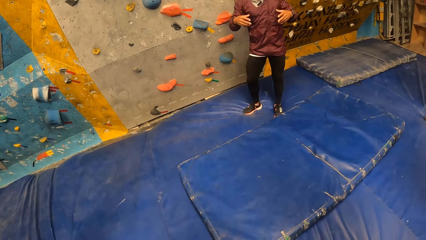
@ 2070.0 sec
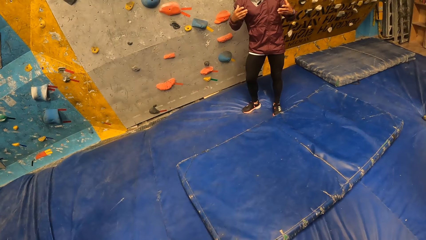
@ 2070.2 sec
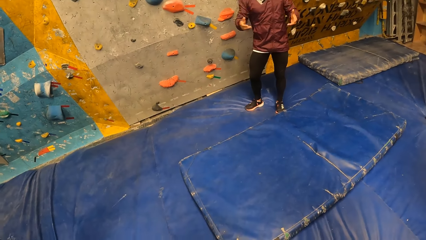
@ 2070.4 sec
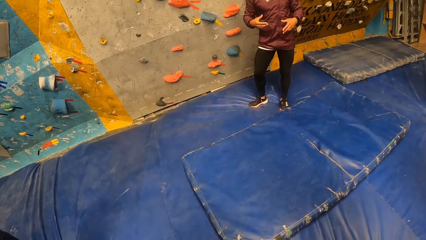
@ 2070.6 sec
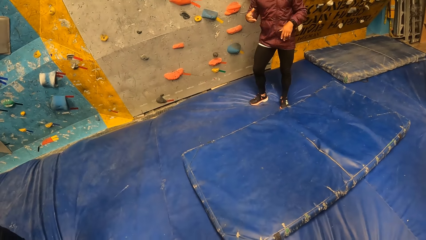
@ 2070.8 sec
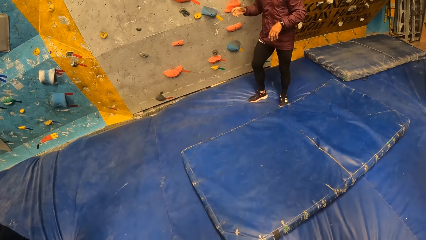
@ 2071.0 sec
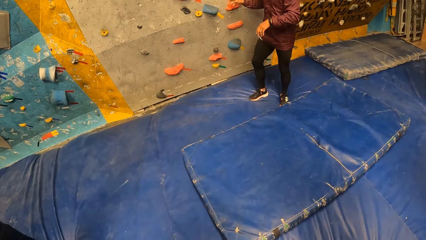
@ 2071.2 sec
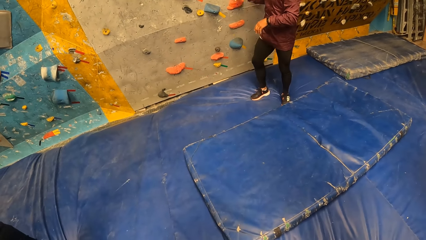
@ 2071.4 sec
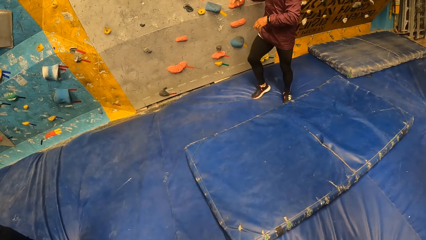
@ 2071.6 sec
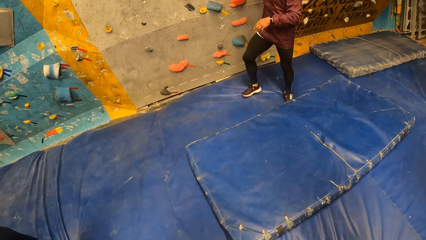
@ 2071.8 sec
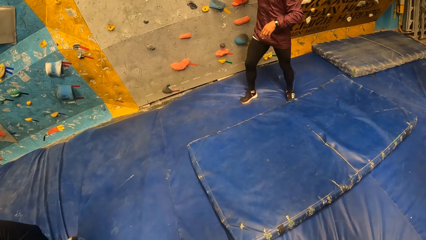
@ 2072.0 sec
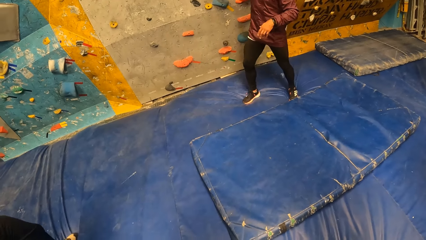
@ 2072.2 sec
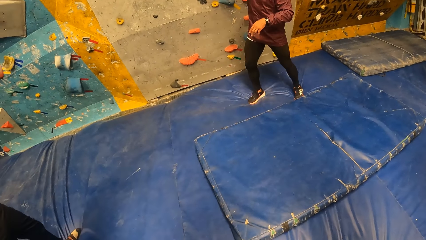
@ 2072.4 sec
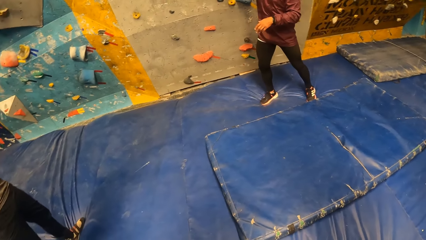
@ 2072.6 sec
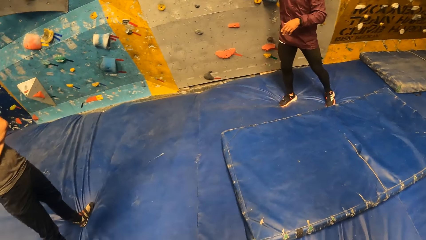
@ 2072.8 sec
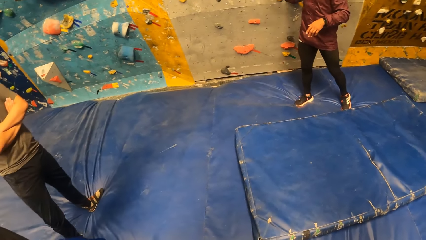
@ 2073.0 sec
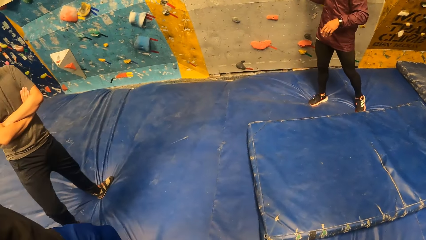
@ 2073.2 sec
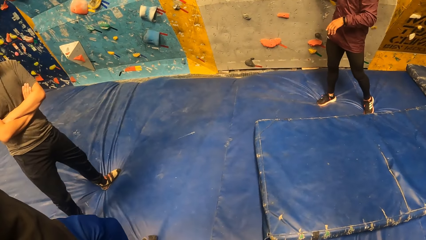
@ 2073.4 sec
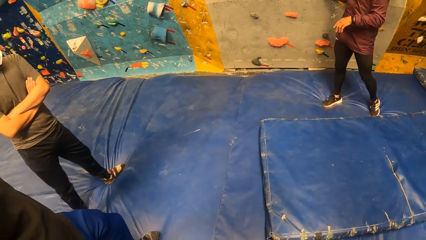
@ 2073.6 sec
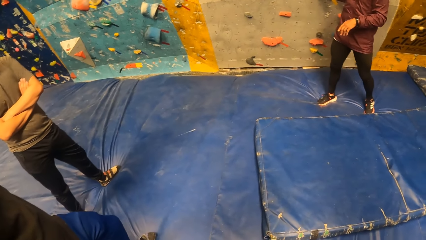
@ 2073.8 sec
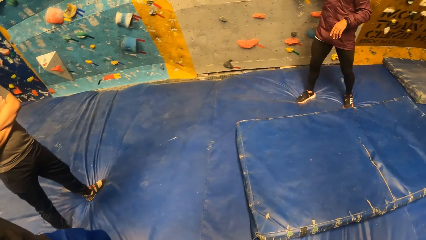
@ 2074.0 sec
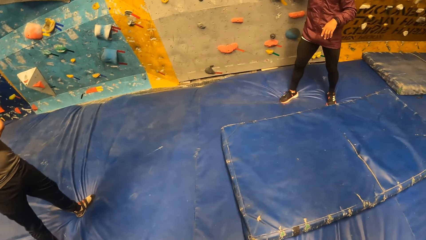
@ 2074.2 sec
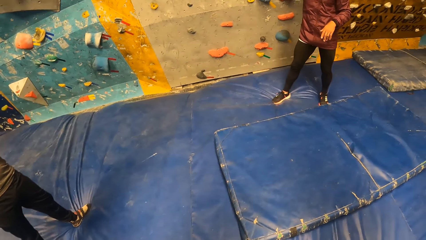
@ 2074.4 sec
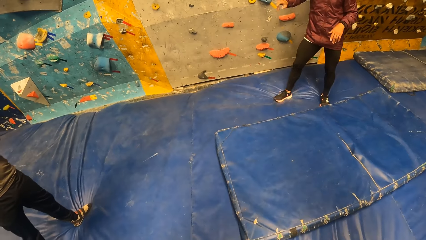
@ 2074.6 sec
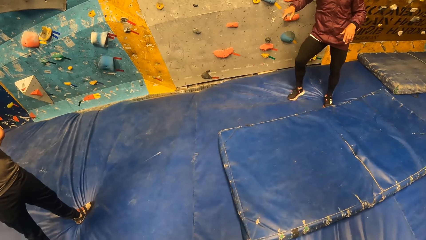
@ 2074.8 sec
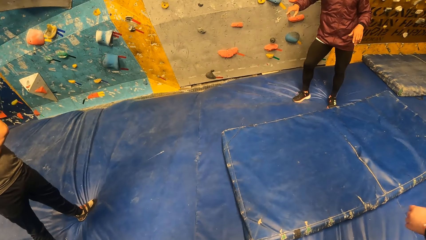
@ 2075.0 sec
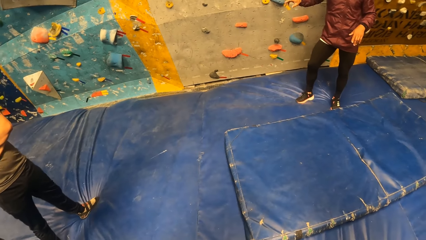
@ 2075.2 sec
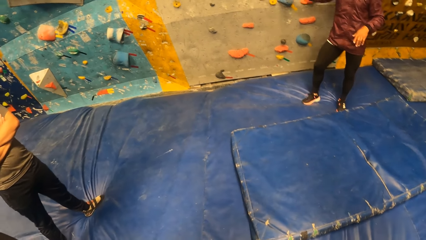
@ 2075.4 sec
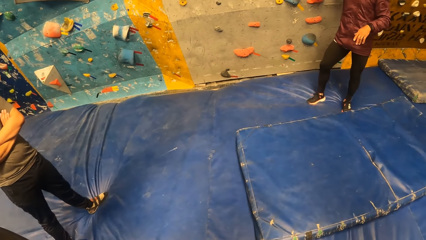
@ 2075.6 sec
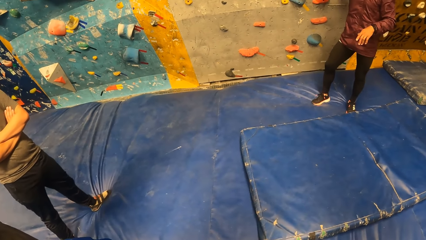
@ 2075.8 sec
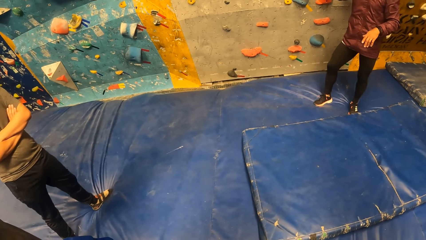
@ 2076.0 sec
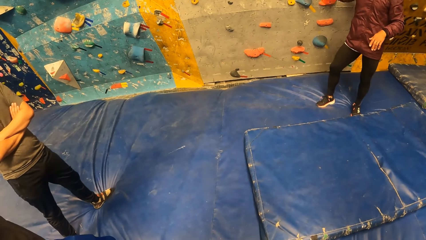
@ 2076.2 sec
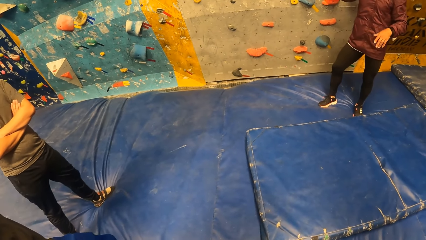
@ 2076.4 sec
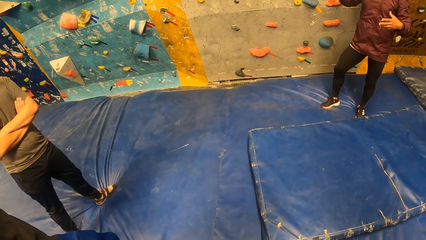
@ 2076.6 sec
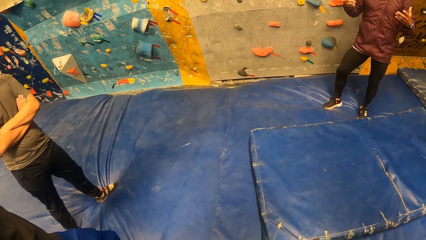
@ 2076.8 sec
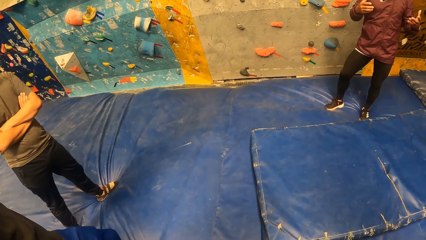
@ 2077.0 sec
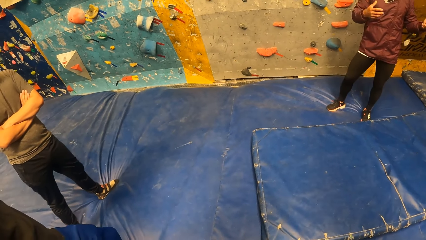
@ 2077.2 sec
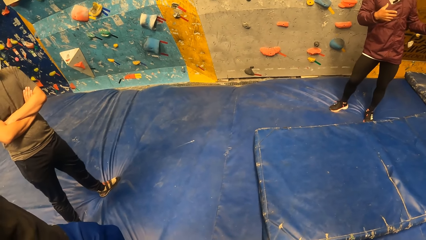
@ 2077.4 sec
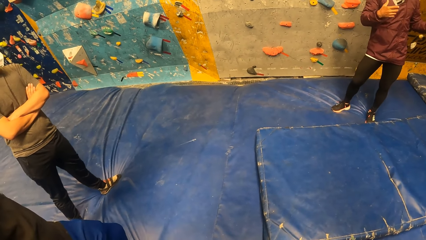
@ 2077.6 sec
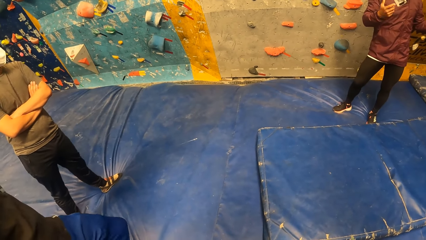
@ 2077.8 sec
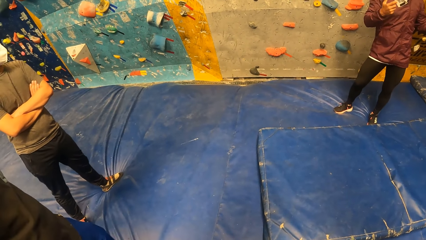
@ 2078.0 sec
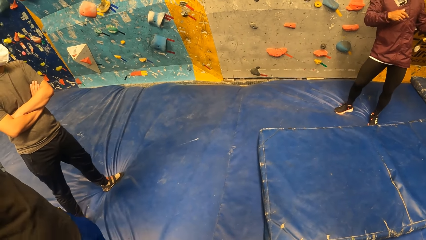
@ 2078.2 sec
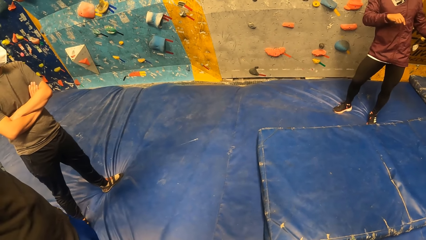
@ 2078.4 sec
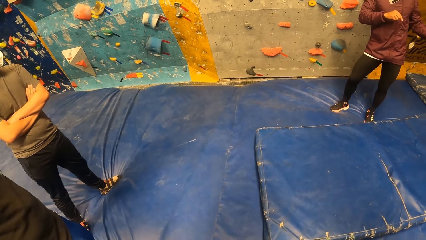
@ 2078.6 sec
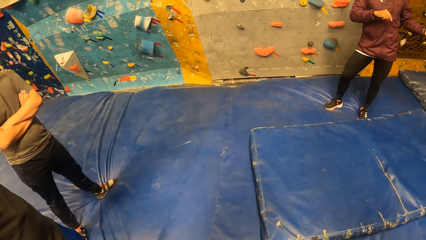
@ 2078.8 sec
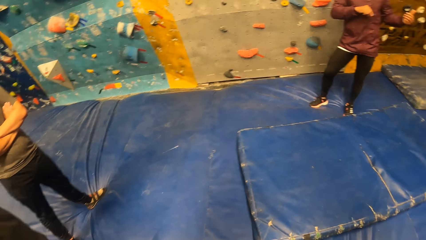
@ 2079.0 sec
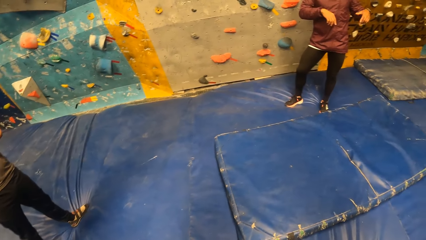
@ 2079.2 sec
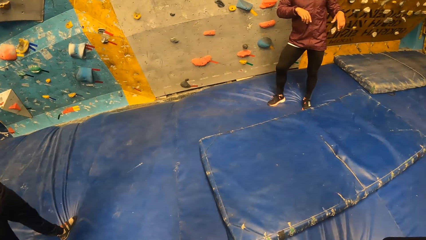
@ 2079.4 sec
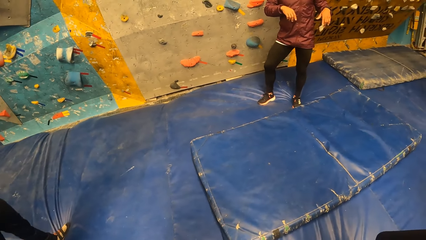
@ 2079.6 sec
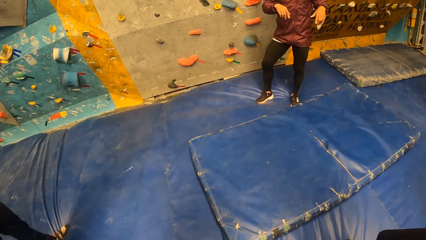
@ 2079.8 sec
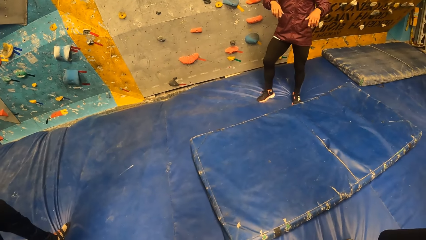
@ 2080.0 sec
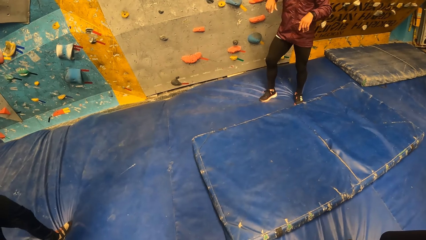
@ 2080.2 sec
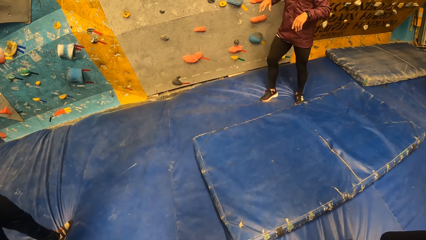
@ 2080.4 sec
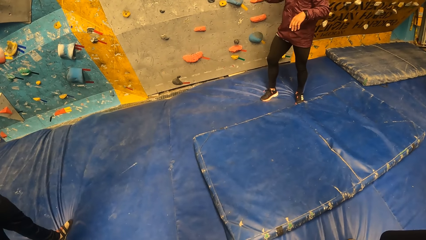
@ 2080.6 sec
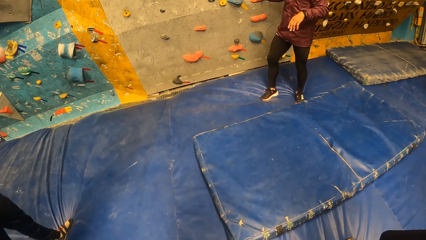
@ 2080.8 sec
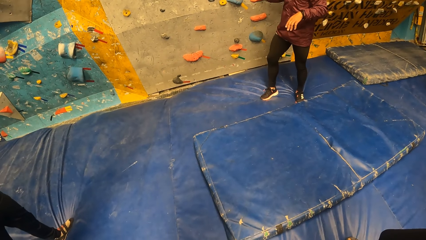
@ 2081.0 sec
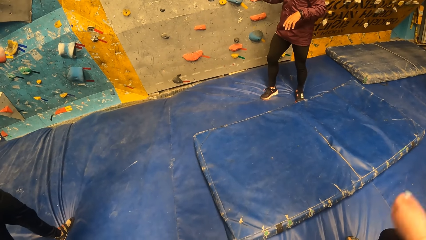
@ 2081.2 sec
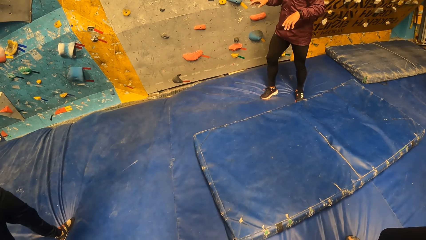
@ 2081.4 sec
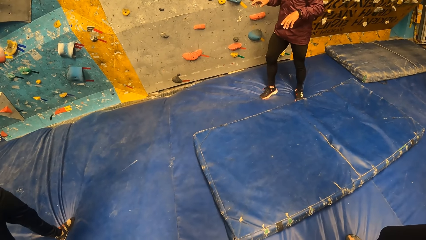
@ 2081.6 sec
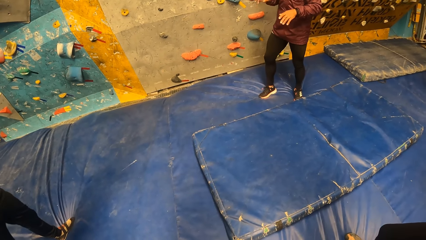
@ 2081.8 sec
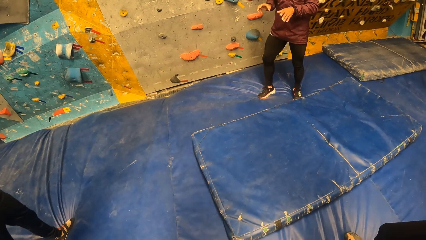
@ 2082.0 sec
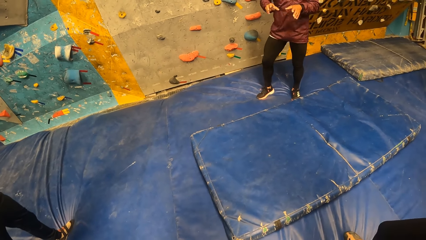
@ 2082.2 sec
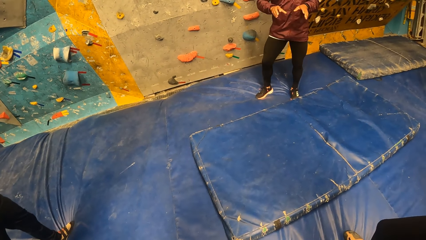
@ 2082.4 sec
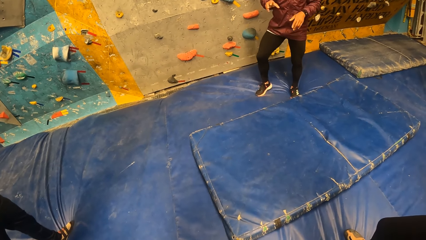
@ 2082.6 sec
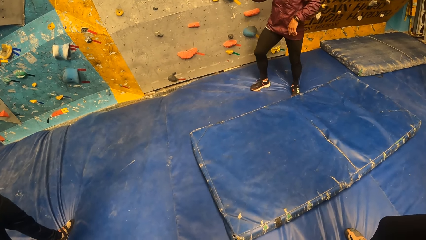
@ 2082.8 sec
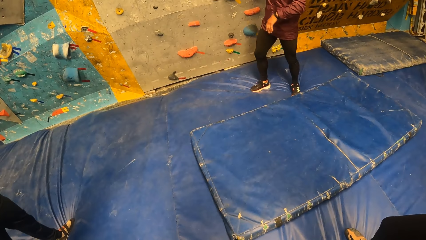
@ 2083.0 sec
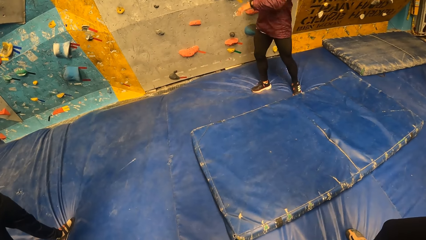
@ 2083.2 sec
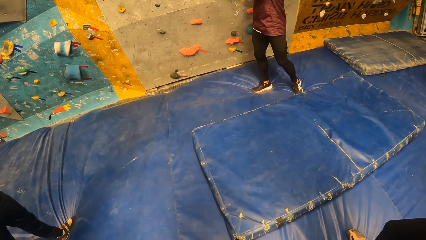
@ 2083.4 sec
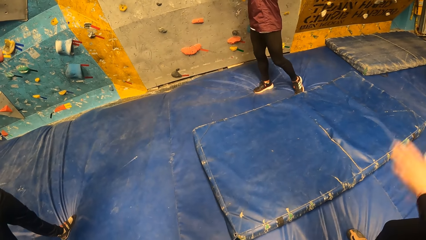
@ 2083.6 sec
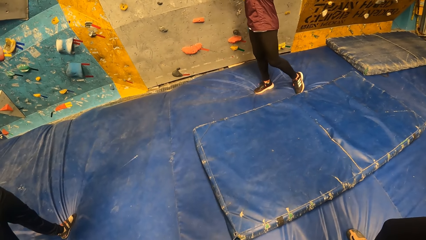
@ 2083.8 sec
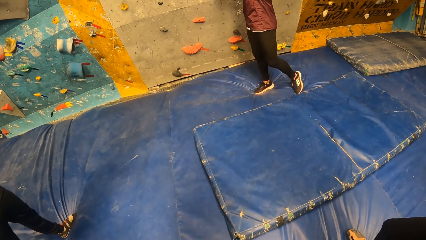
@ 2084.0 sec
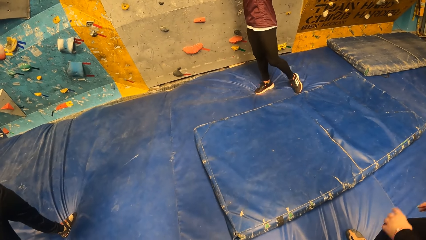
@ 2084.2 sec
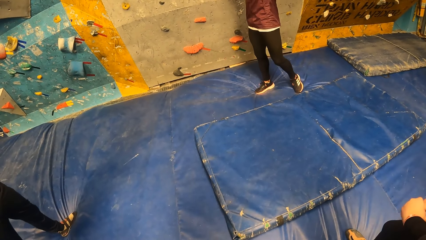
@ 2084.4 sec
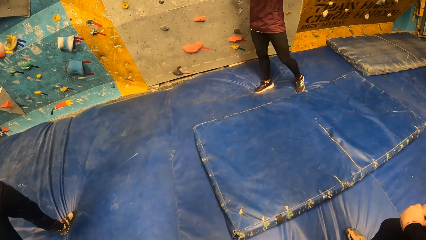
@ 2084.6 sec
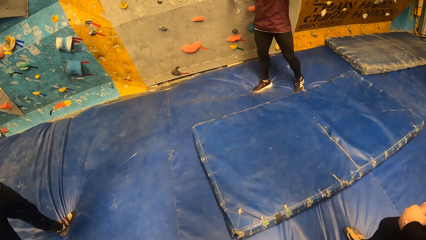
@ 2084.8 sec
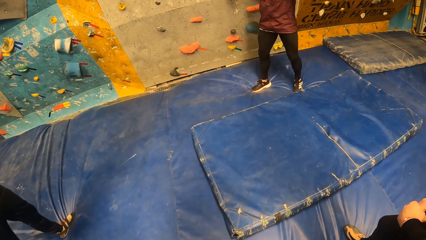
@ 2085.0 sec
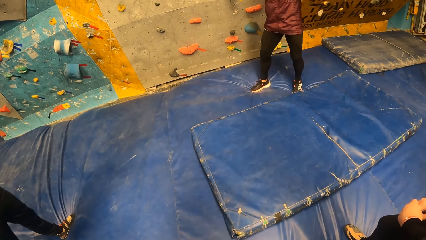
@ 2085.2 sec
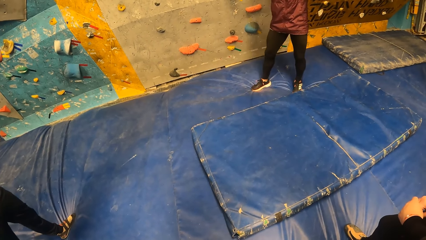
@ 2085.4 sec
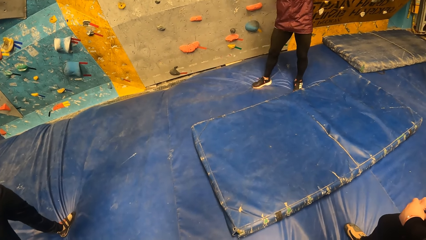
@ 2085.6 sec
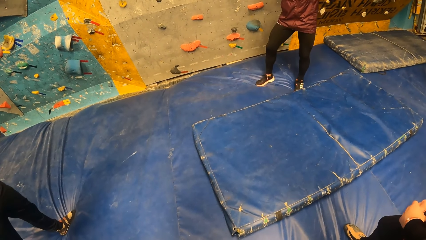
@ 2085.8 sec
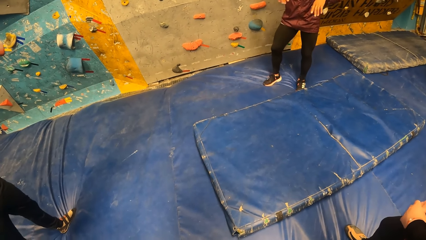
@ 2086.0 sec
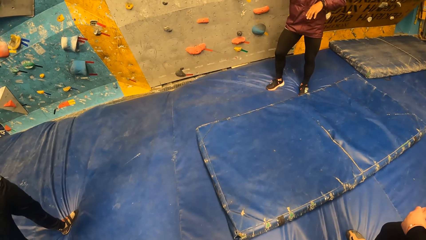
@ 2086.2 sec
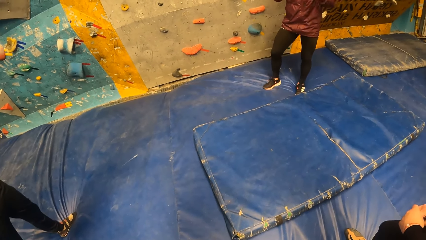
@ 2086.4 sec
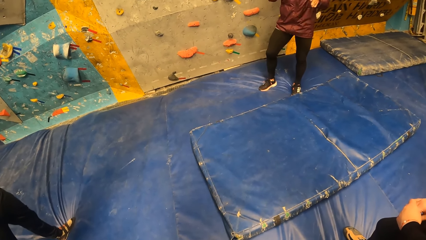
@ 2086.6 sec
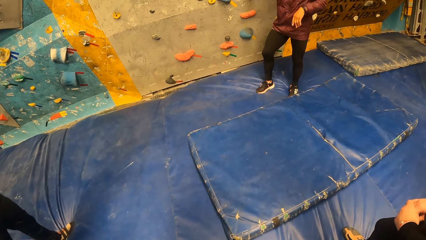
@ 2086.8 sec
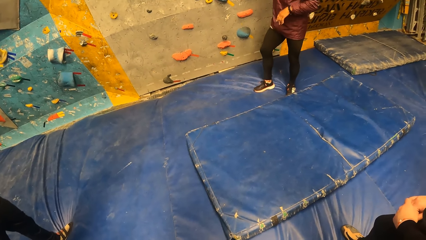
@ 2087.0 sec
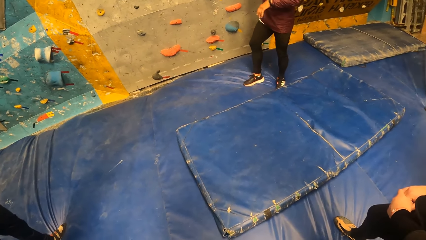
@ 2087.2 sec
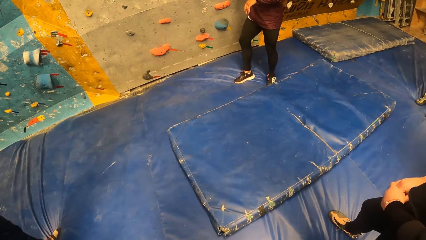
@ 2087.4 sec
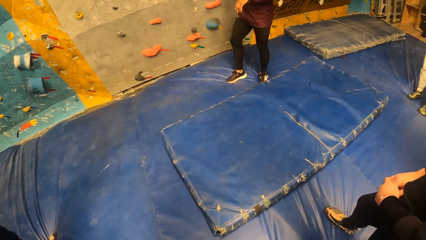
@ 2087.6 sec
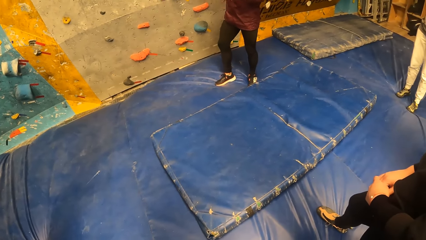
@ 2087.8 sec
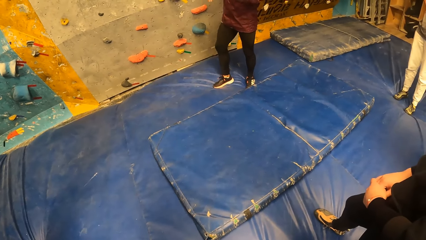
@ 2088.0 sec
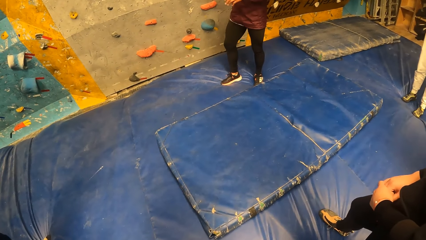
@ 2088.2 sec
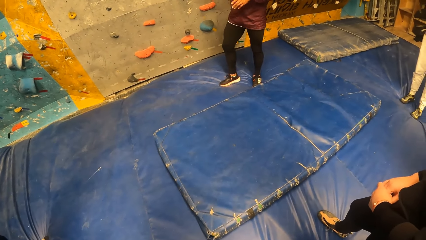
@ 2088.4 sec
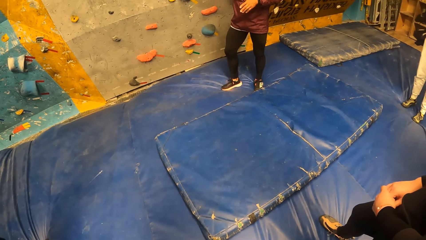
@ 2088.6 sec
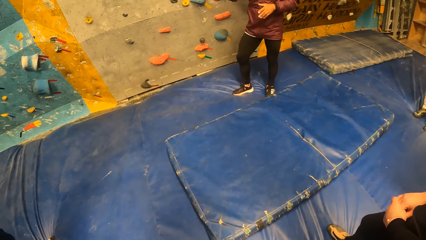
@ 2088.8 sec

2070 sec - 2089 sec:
A person sways hands. The person touches holds on the wall. The person sways hands. The person touches holds on the wall. The person converses.
